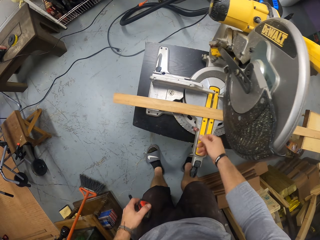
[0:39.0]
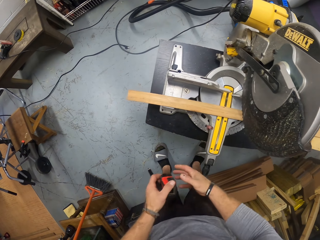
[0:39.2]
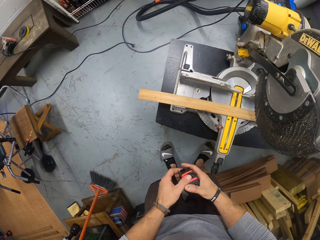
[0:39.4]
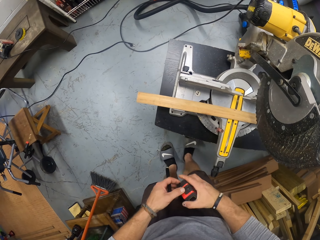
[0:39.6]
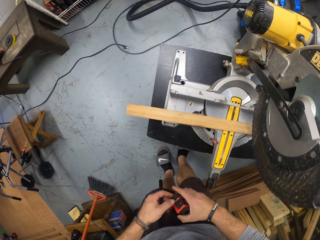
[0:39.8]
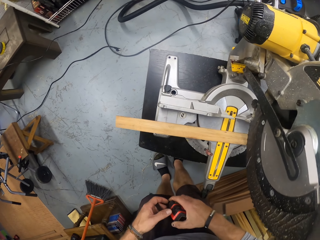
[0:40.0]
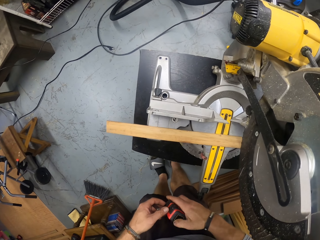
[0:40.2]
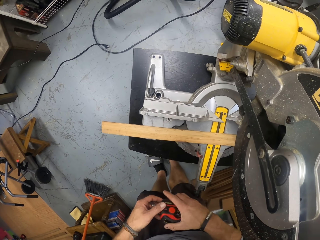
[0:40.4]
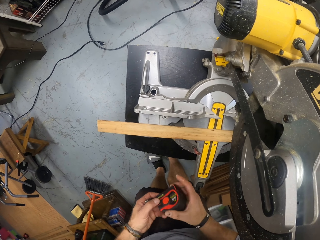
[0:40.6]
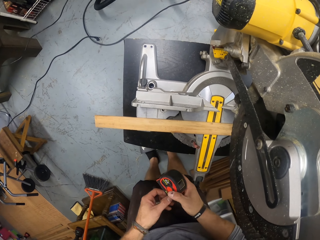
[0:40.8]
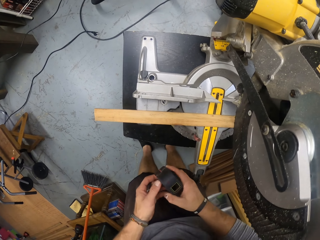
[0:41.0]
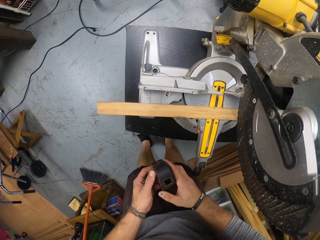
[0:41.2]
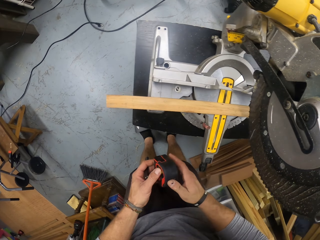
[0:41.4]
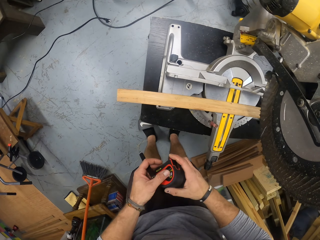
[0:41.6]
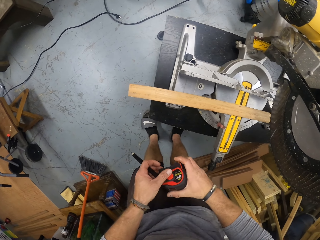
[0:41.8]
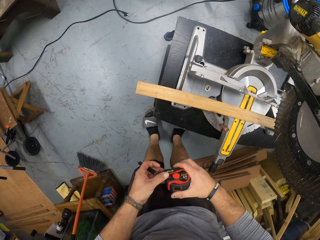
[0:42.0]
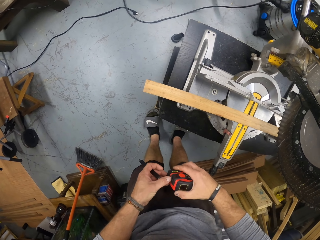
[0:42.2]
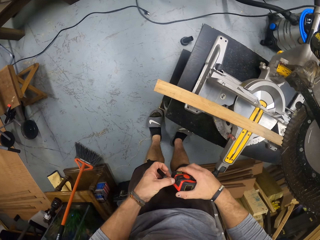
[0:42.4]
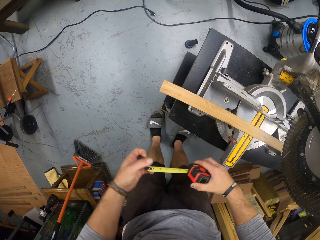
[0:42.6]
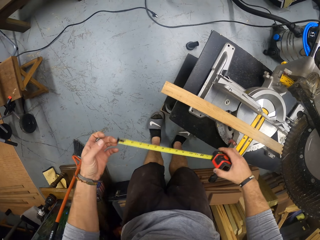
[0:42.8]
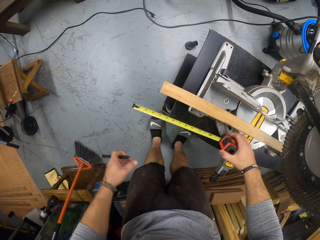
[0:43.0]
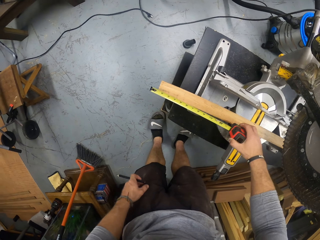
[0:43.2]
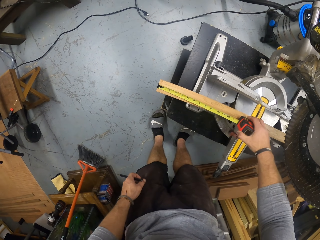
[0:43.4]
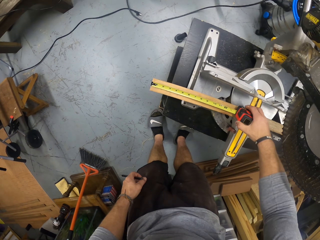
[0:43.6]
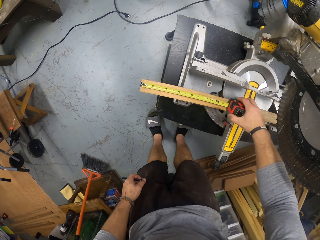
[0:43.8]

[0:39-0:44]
The camera wearer fiddles with the tape rule or tape measure in his hands. He pulls the hook. He places the tape rule on the strip of wood with his hands. He measures the wood with the tape measure.

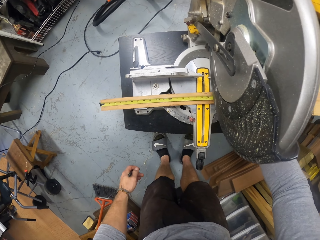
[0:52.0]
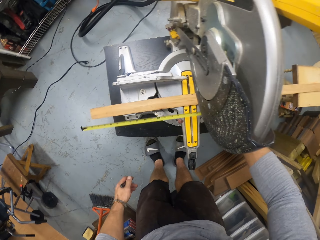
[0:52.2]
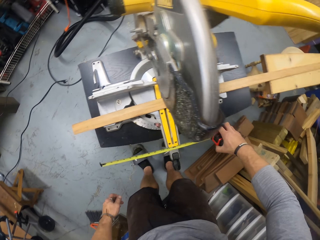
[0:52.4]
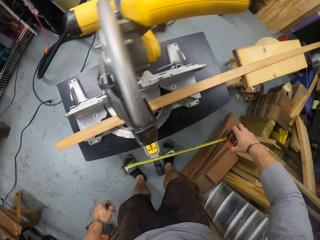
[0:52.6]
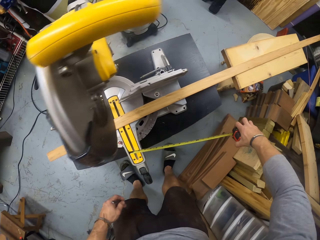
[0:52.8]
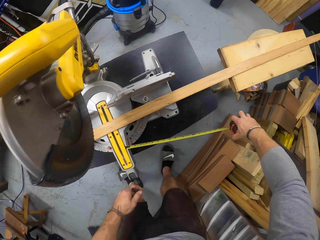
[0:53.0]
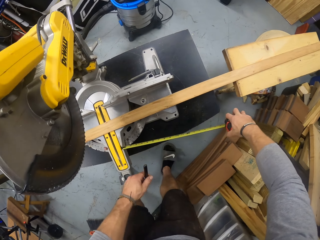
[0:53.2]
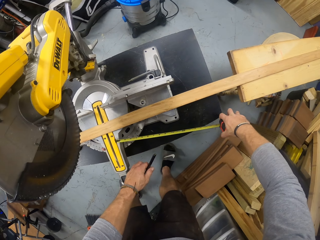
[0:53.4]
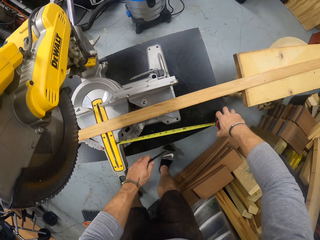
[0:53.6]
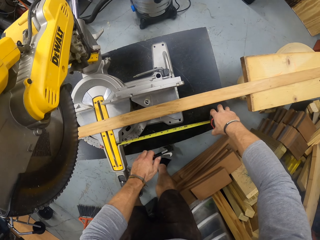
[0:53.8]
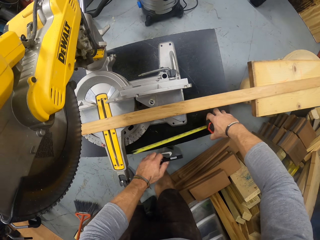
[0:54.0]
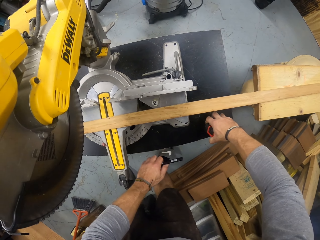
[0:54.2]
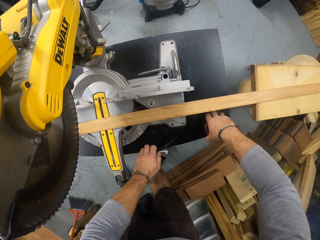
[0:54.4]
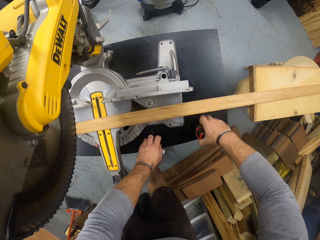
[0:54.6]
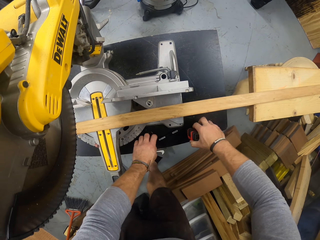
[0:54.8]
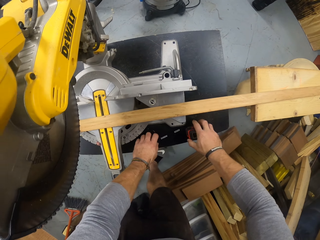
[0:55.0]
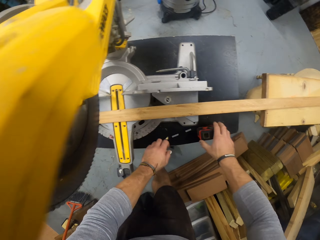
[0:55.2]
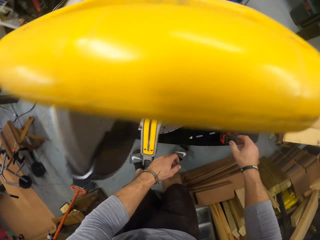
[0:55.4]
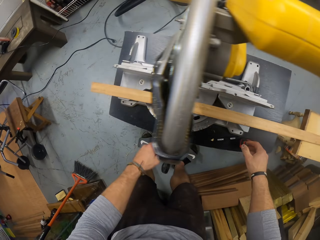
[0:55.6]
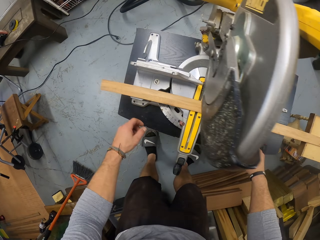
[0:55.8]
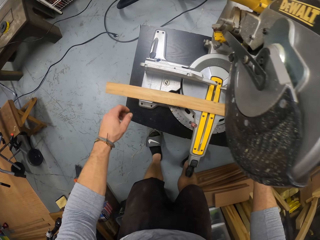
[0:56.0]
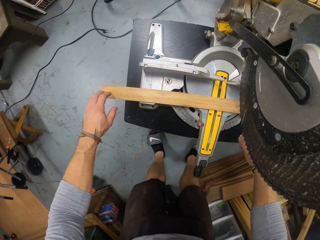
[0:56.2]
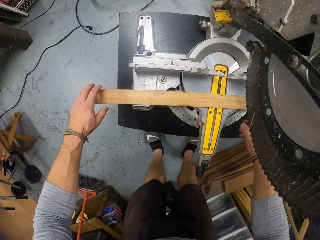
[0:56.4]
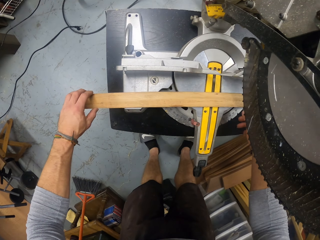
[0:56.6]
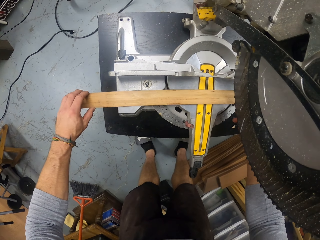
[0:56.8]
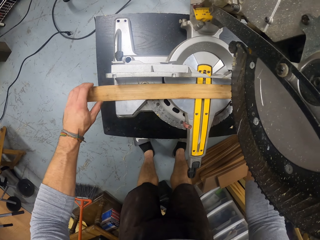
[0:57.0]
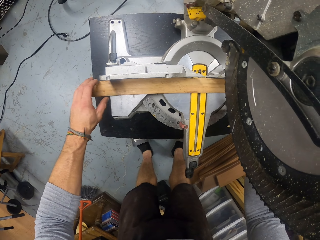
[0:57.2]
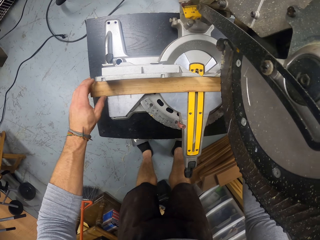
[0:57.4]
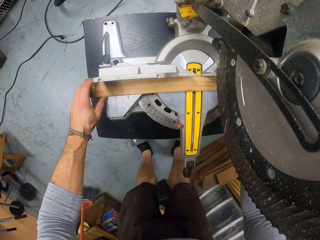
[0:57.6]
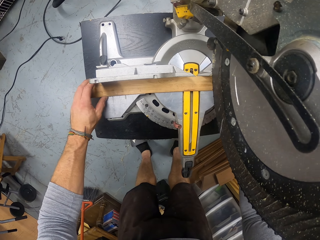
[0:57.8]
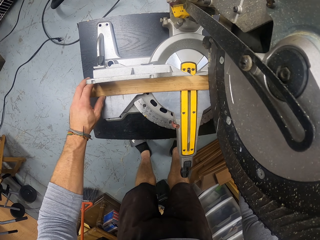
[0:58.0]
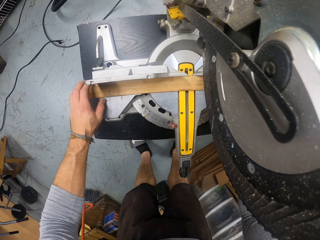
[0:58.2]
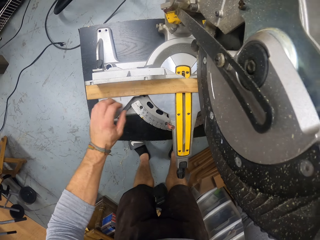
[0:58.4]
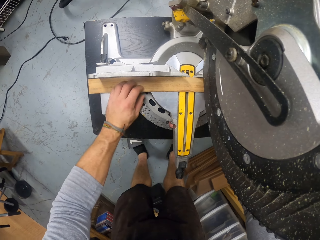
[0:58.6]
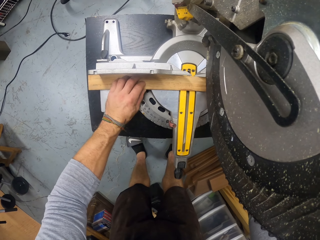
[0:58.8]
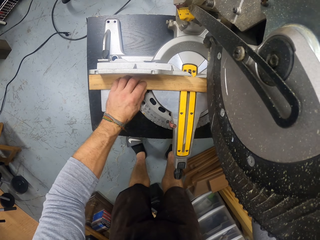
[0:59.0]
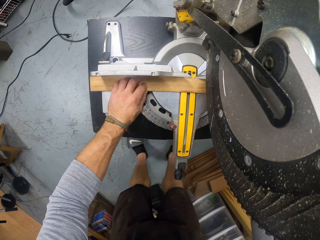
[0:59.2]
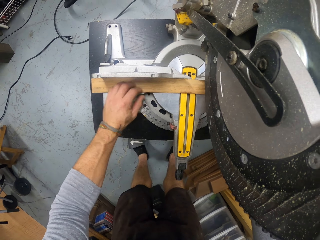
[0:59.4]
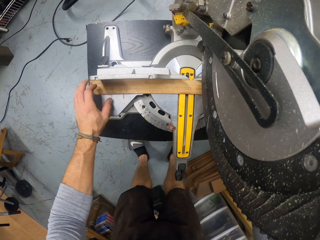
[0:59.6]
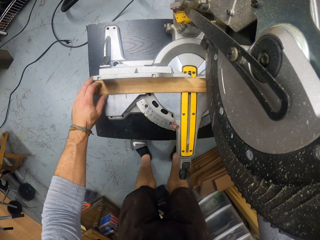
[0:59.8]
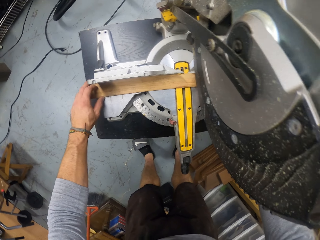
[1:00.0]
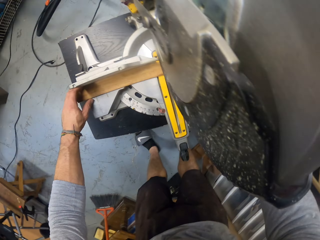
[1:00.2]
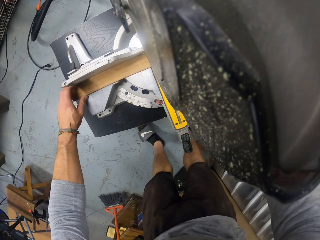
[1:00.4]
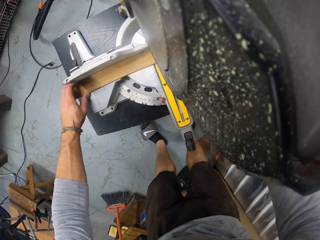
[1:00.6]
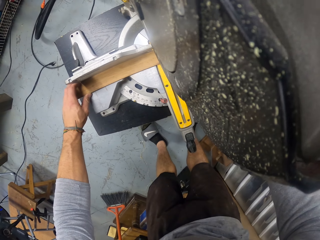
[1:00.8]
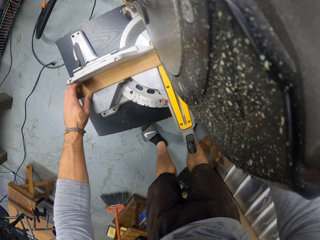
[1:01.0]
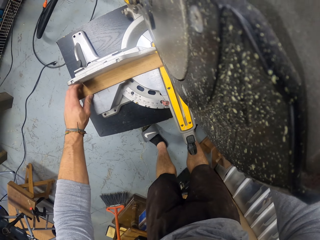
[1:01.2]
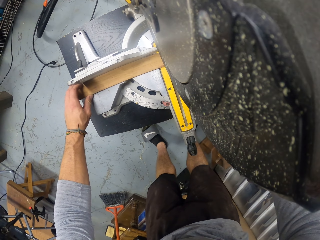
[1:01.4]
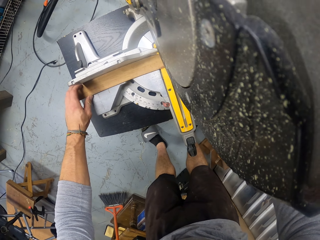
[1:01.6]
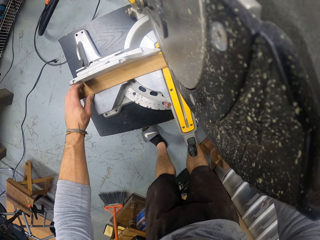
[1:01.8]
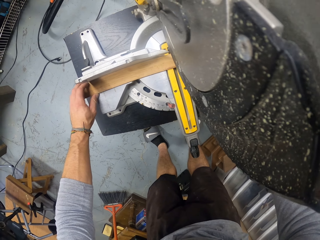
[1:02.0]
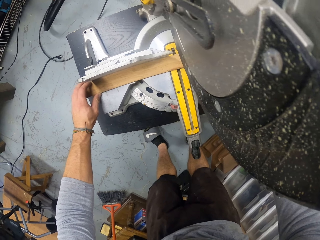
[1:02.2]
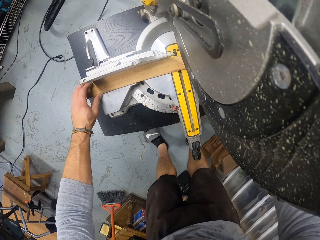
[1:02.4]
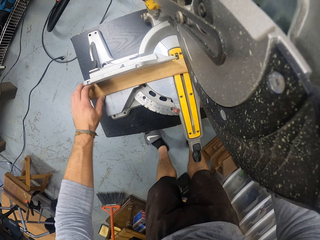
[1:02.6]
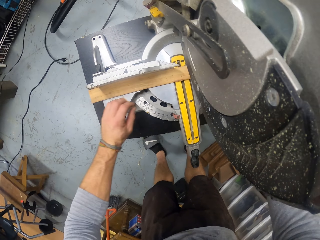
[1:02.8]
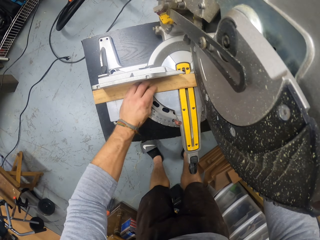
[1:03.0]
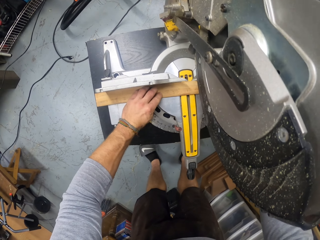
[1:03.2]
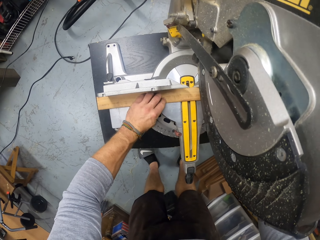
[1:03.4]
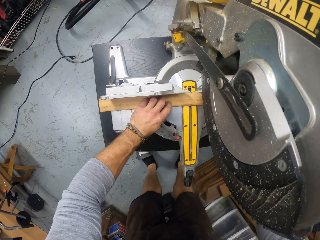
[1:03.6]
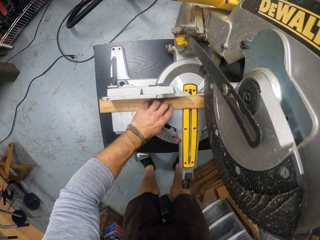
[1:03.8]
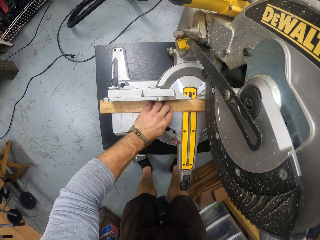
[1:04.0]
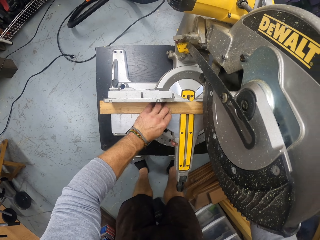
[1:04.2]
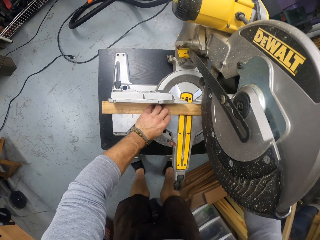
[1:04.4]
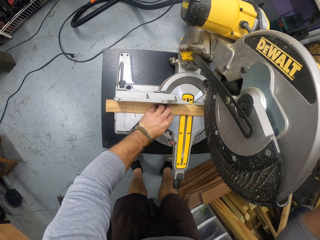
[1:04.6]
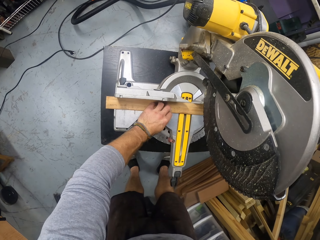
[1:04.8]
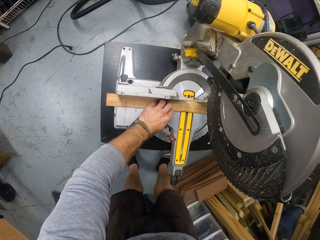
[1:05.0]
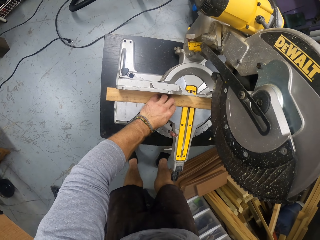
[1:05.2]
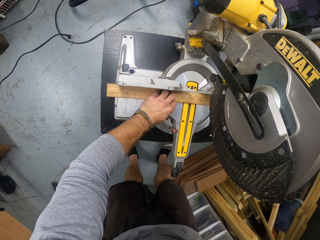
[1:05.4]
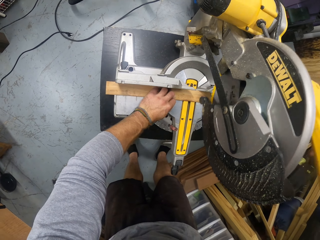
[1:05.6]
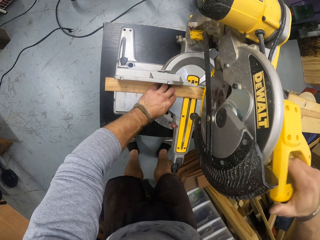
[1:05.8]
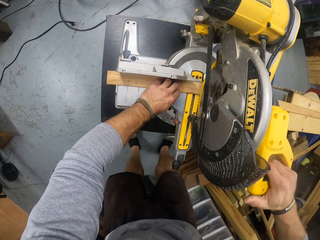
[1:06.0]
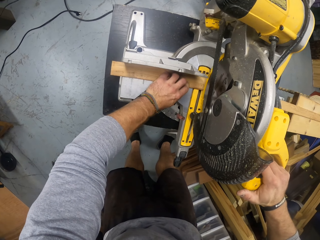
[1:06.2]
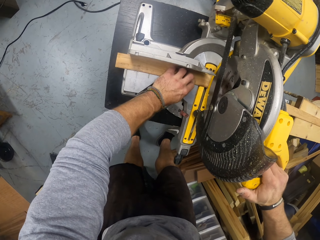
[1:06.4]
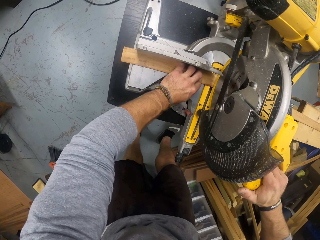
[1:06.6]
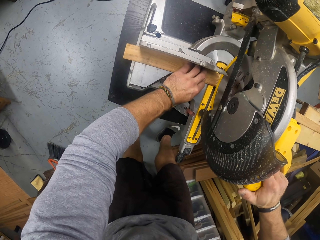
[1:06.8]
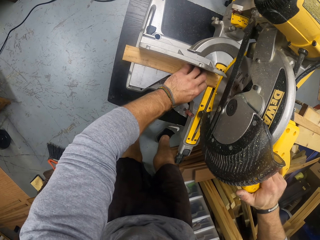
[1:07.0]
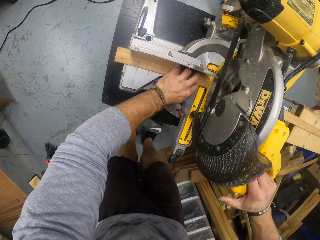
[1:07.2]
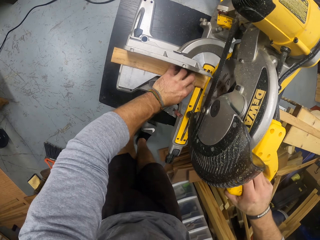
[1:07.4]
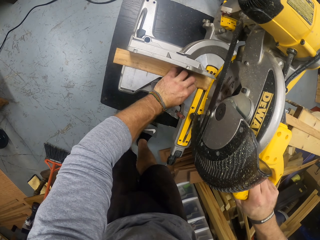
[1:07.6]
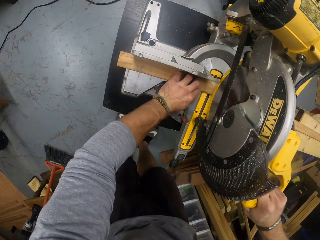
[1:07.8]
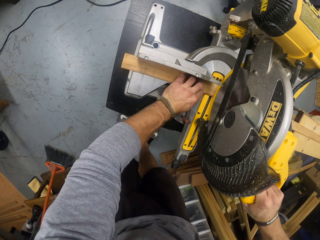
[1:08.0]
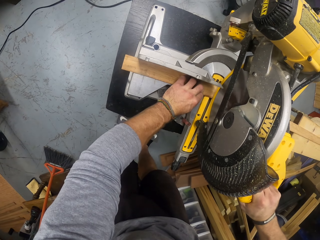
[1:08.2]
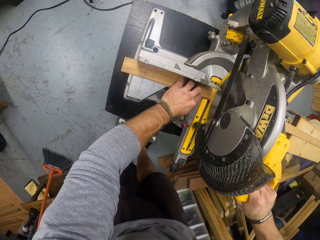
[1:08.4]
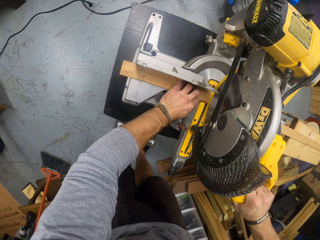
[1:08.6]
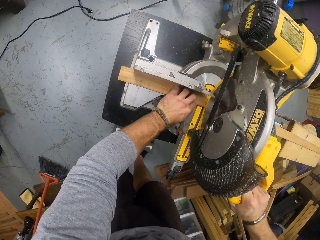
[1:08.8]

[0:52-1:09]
The camera wearer drops the tape rule on the table saw with his right hand. He puts the marker on the workbench with his left hand. He drops the tape rule on the table saw with his right hand. He aligns the strip of wood with the saw with his hands. He cuts the strip of wood with the miter saw in his right hand.
